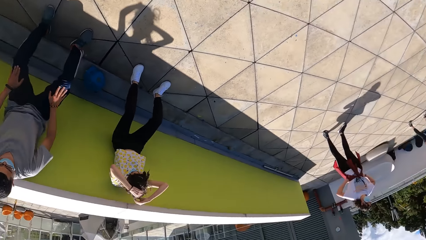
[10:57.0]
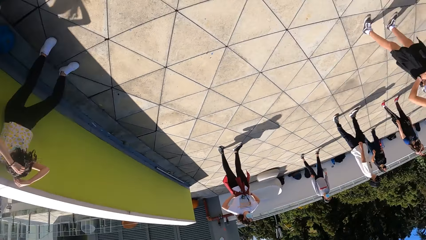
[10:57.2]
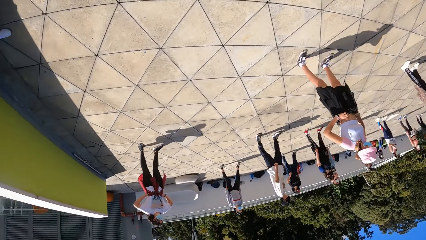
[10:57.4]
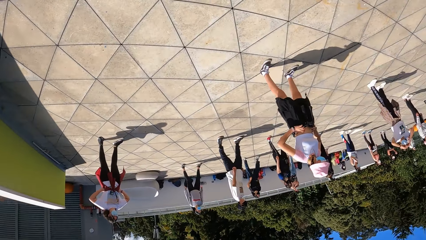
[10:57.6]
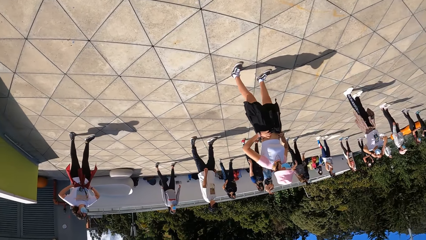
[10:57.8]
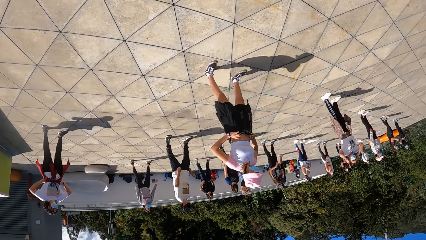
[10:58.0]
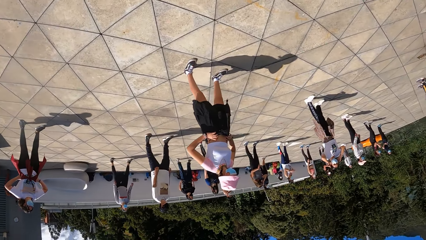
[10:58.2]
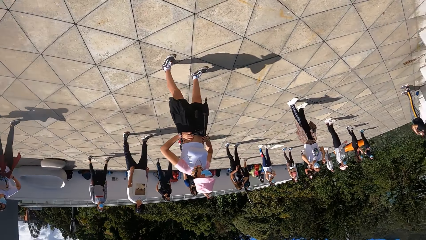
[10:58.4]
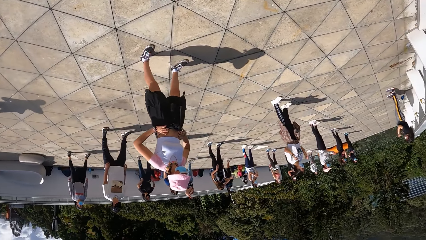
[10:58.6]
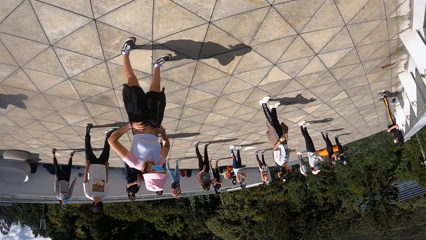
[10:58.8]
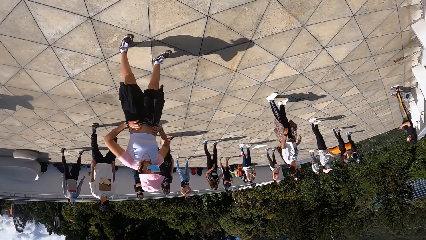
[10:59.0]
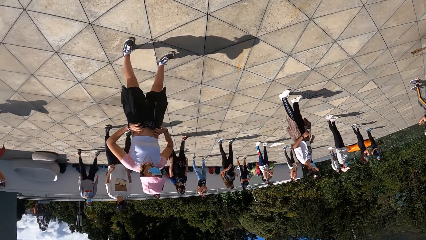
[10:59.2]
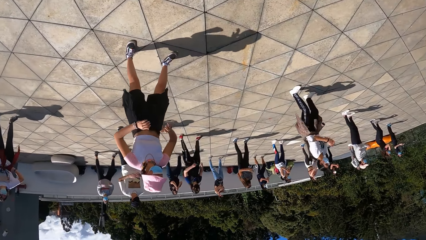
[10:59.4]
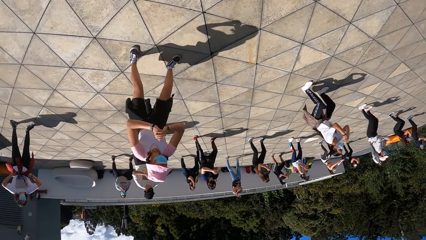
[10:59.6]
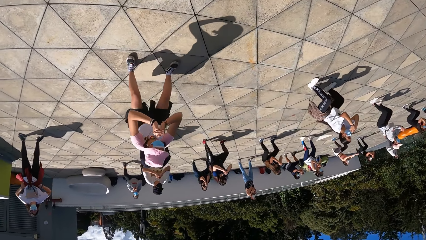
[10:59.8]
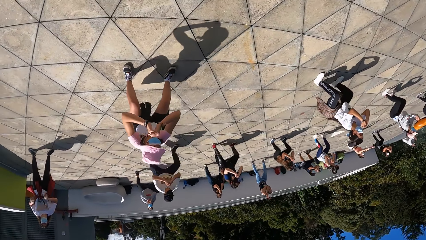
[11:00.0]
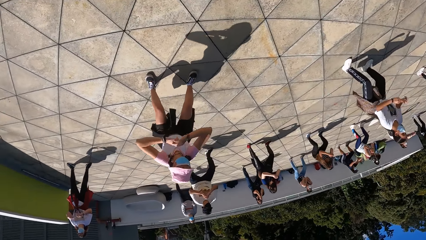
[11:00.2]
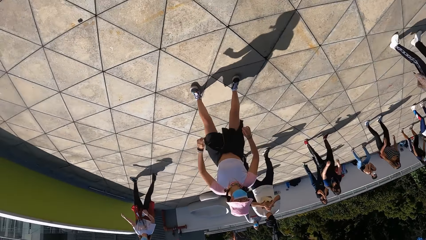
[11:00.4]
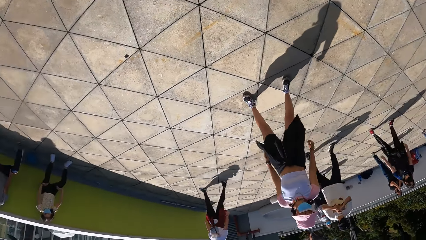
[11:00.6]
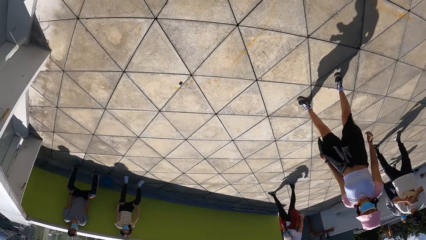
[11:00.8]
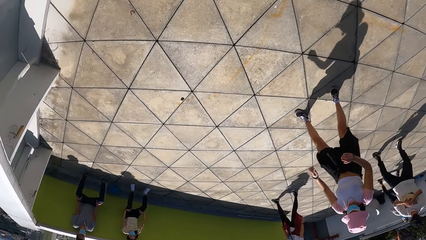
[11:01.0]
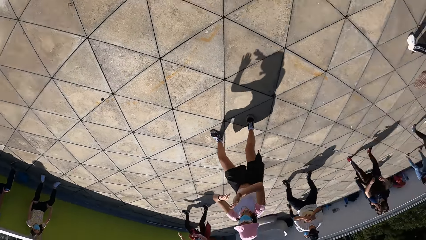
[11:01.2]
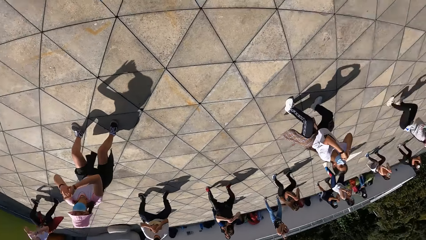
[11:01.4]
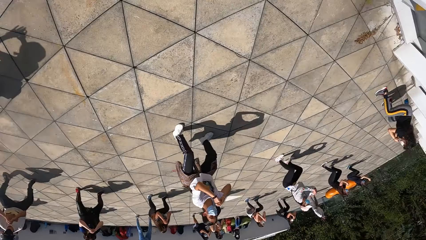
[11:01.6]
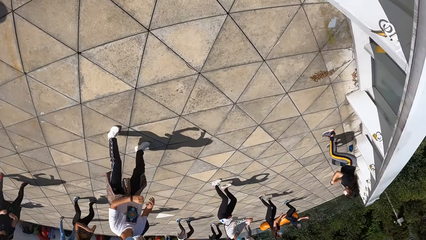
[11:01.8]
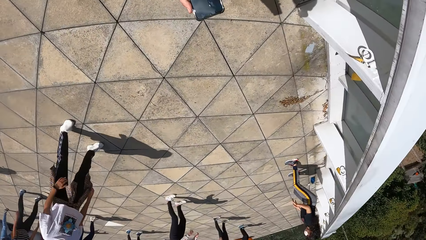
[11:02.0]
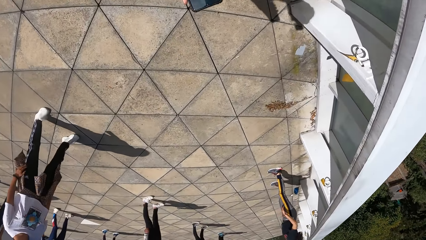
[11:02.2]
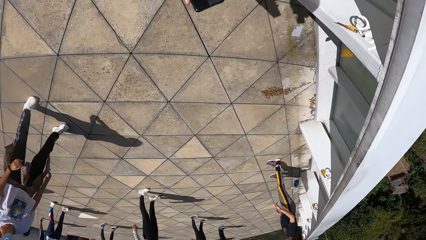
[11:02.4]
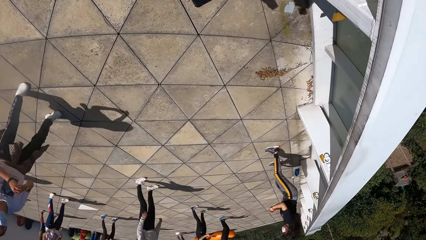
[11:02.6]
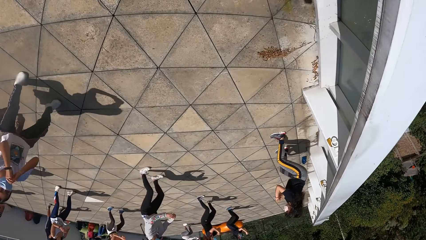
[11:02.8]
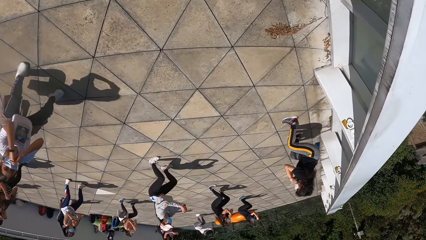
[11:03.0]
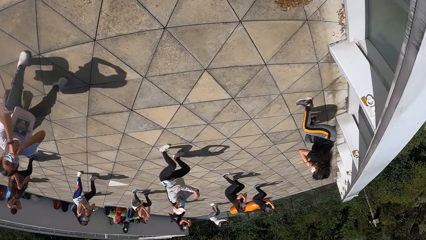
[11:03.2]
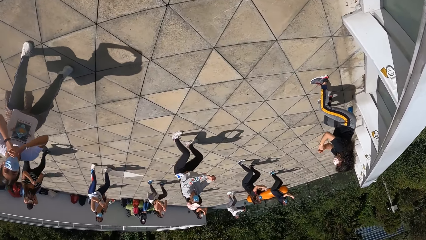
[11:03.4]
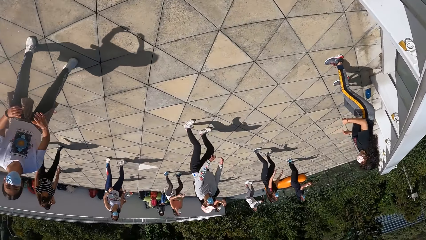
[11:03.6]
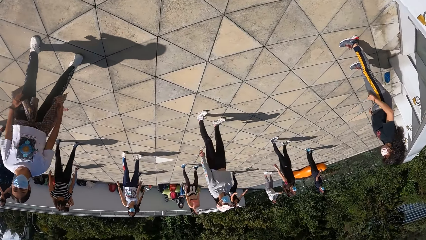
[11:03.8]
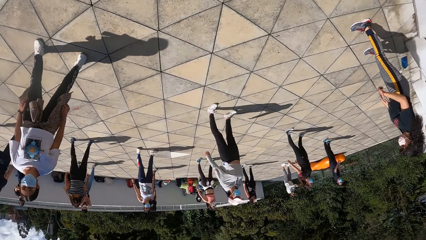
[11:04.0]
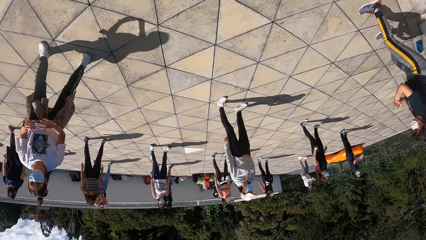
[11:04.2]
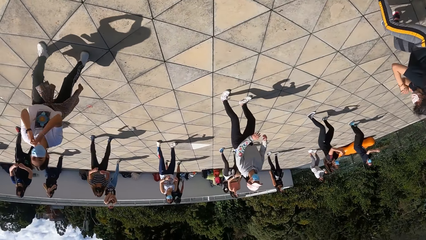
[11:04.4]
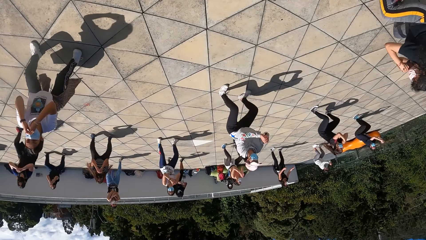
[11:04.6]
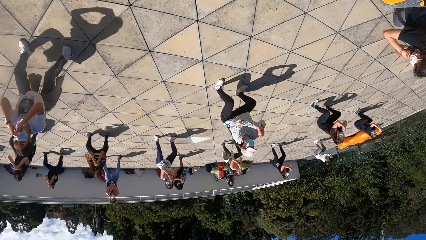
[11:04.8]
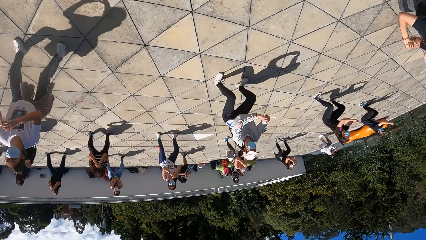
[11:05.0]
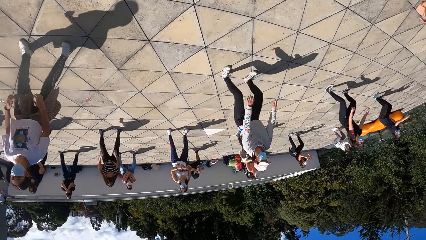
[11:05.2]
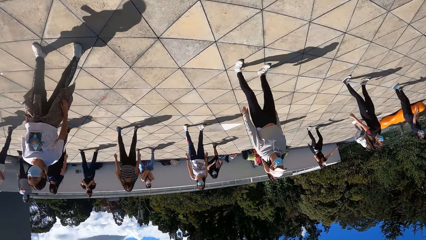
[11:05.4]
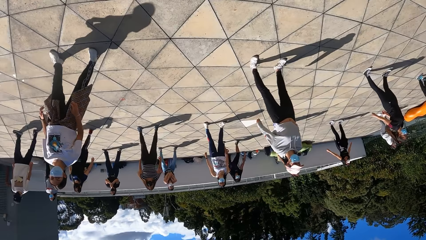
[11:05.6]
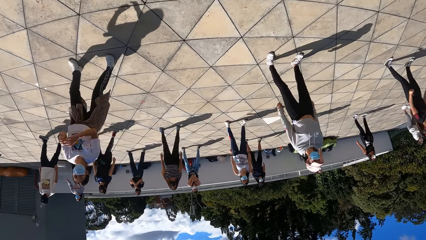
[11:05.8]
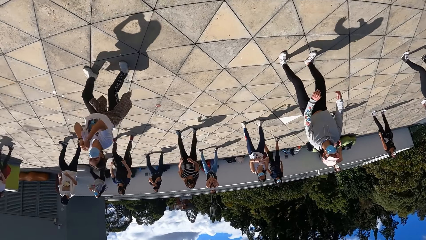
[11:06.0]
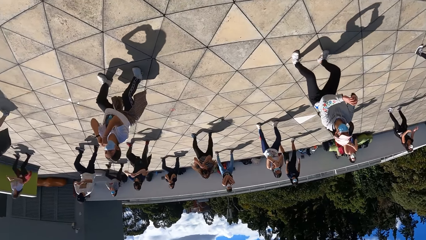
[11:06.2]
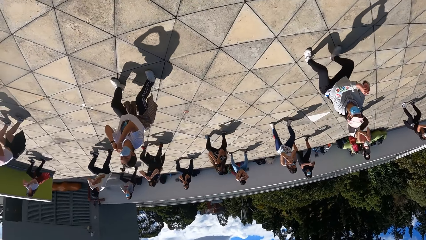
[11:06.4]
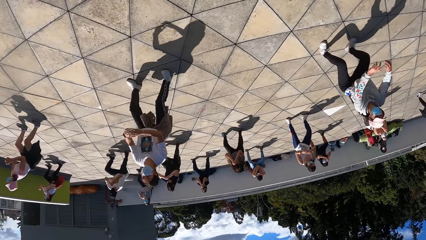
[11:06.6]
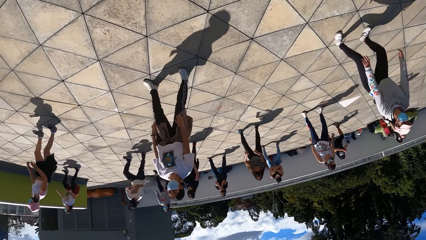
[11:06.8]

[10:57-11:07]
The camera wearer stares at the people doing workout. A group of people exercise their body.

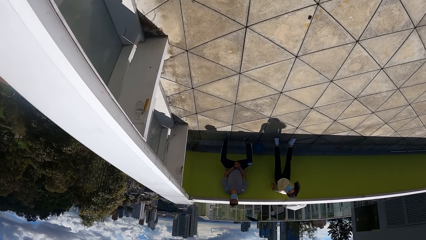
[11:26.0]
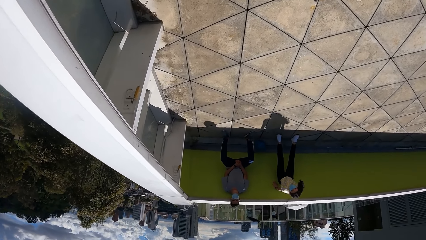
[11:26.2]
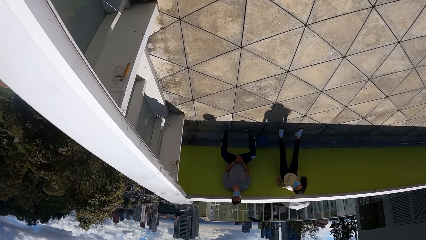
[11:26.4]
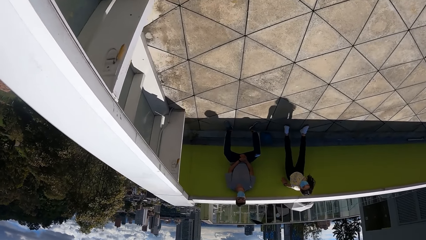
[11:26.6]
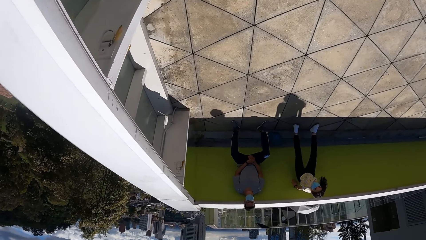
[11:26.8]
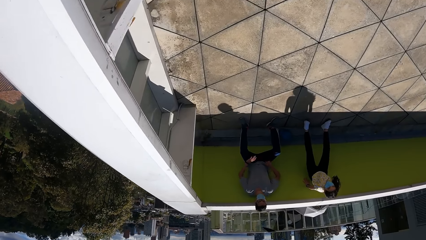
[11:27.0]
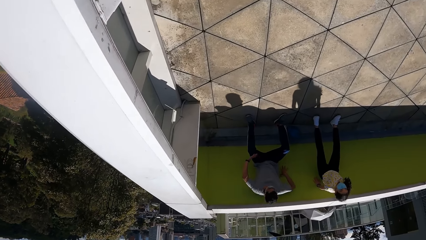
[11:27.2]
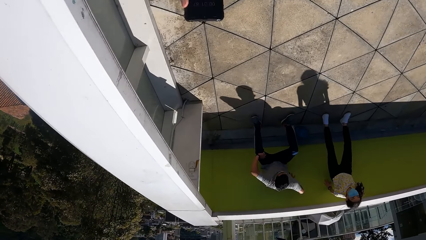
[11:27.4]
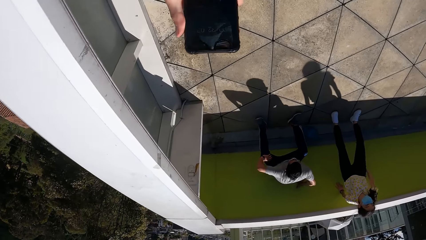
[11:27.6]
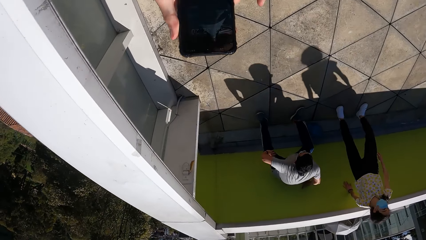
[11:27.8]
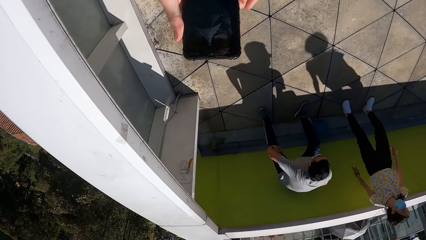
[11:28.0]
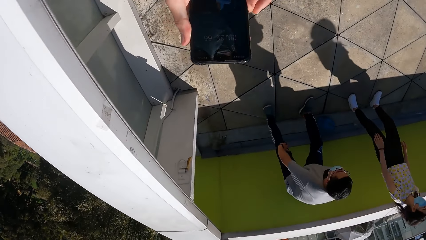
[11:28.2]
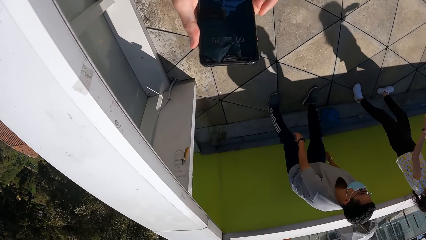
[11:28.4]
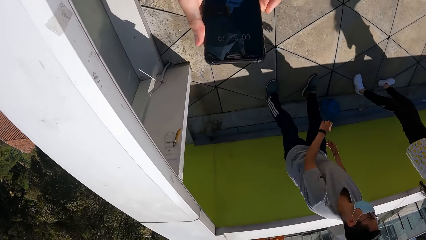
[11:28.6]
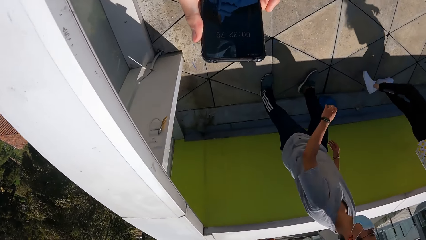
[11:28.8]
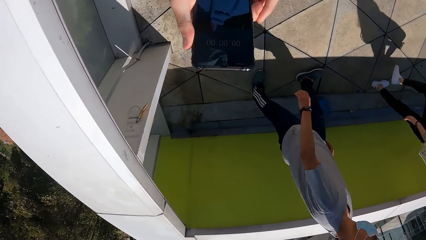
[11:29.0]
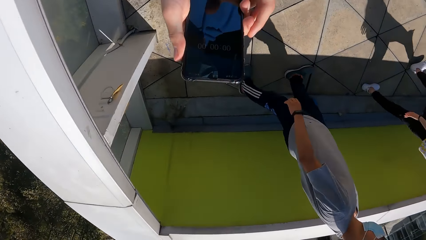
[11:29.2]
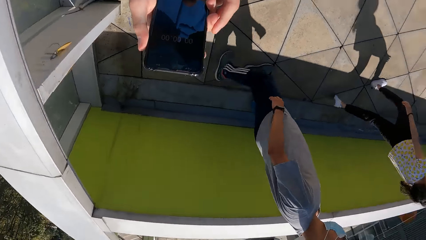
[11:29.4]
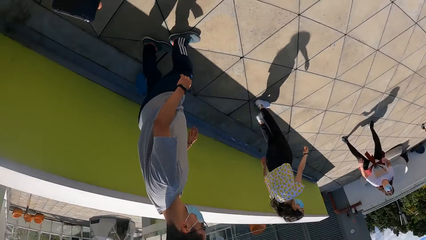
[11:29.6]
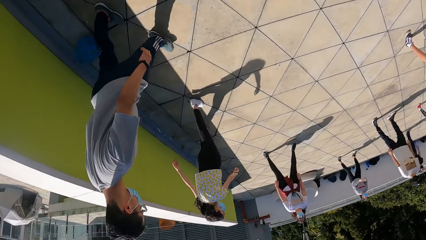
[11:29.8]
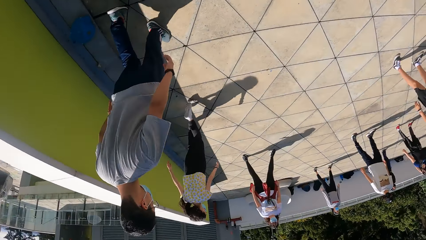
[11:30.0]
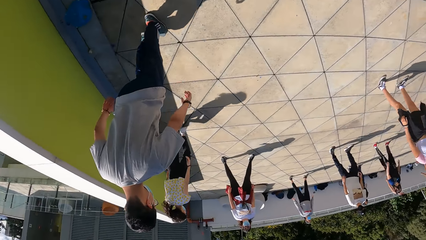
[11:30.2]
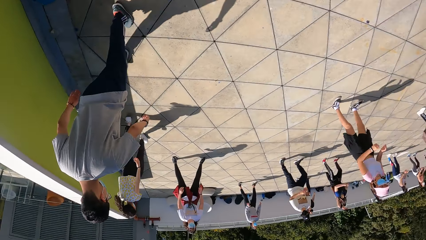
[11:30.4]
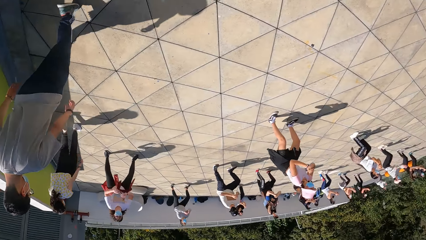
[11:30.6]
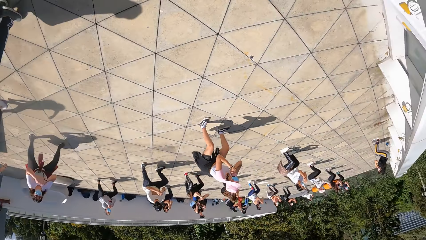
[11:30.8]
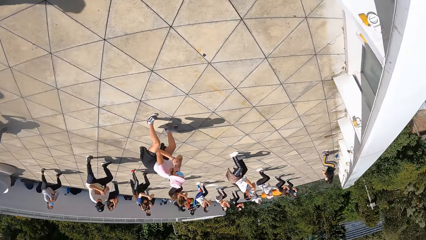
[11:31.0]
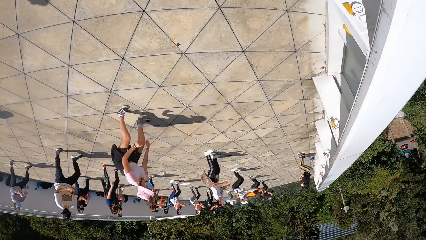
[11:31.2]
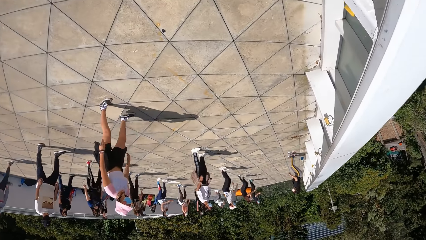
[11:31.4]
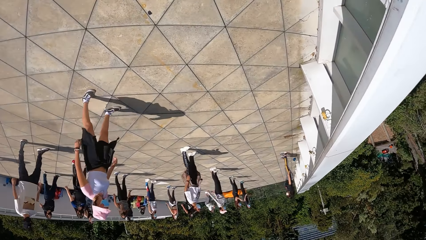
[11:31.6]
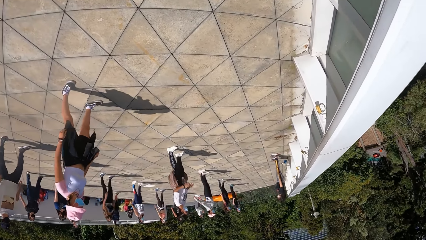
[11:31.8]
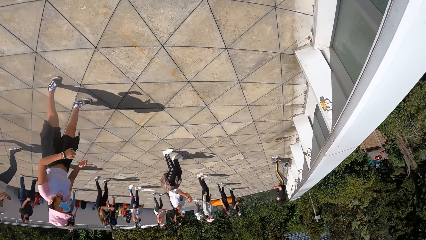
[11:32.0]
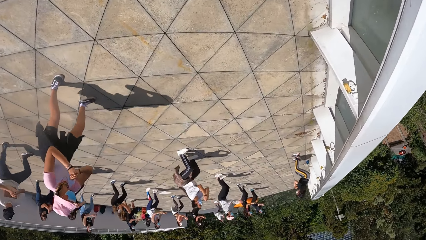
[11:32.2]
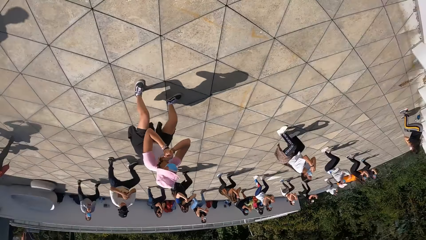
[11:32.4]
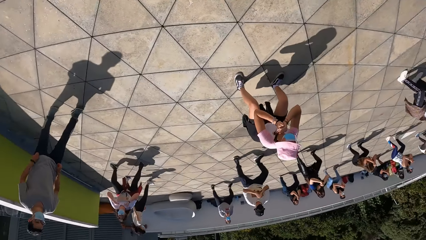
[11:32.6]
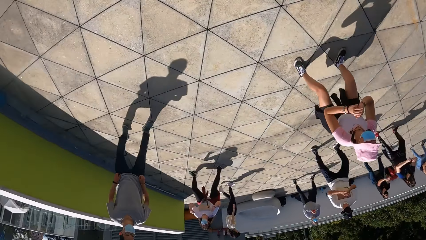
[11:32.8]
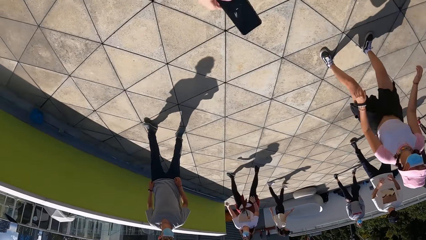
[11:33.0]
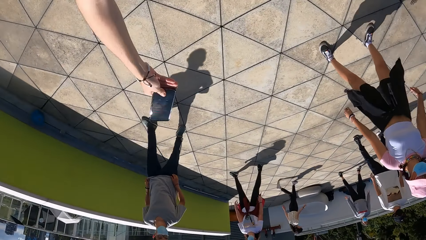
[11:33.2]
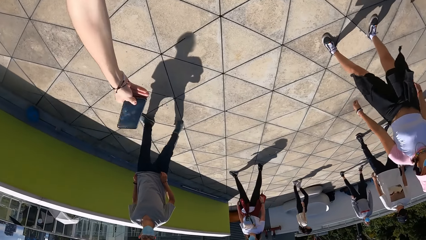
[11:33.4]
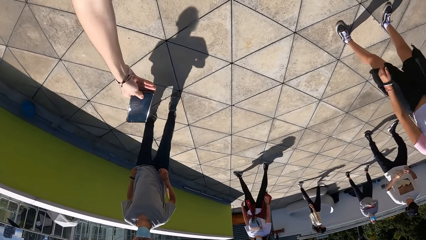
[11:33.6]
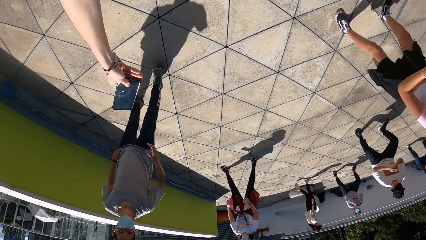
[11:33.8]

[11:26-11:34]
The camera wearer holds the phone with his right hand. He holds the phone with both hands.
